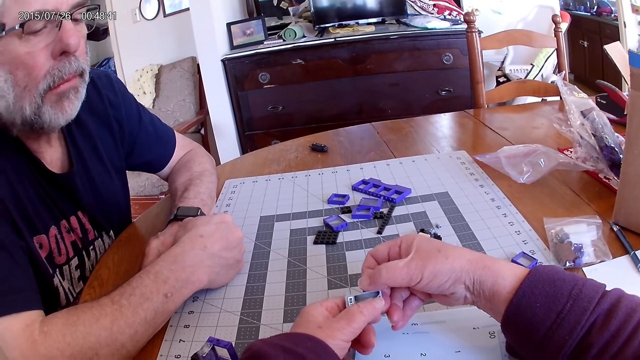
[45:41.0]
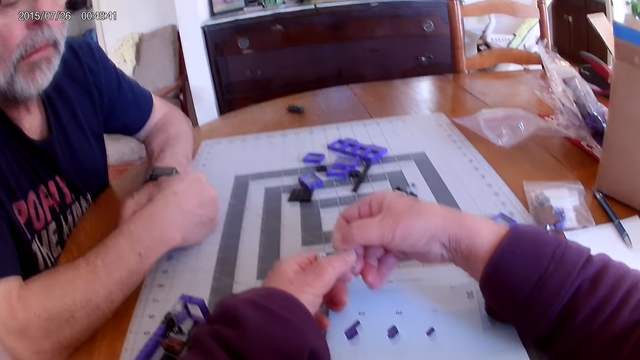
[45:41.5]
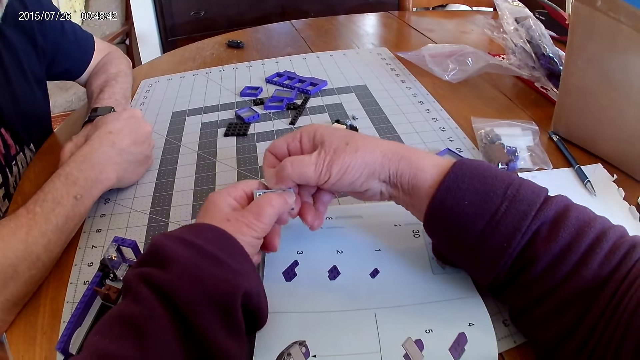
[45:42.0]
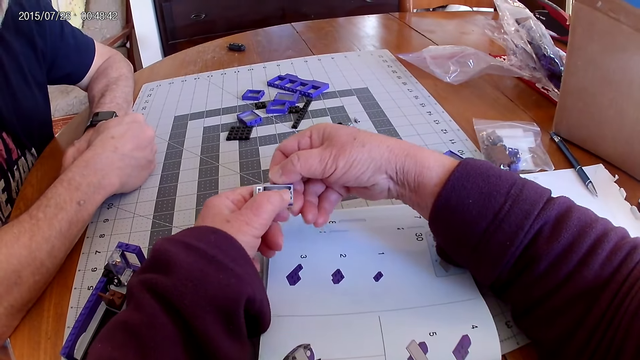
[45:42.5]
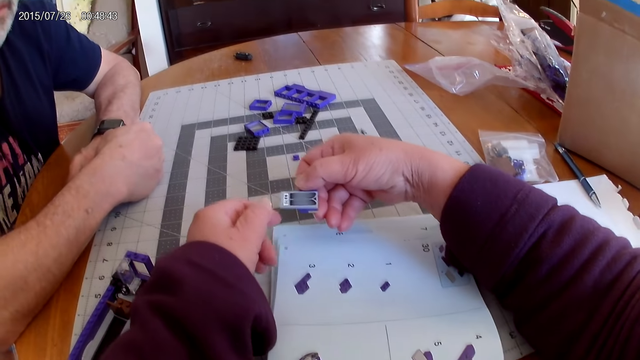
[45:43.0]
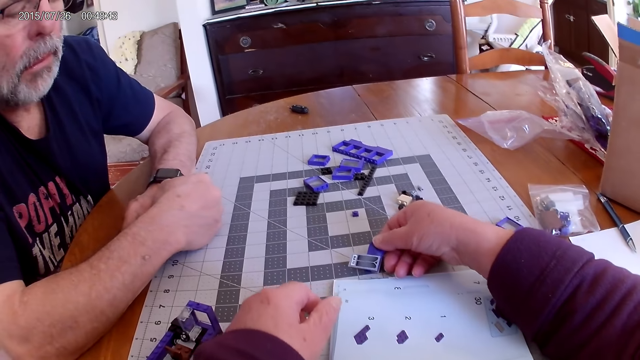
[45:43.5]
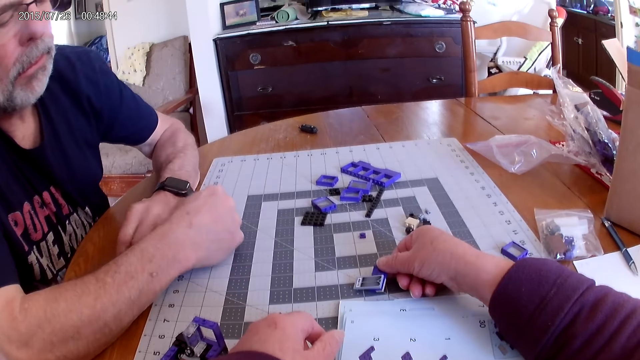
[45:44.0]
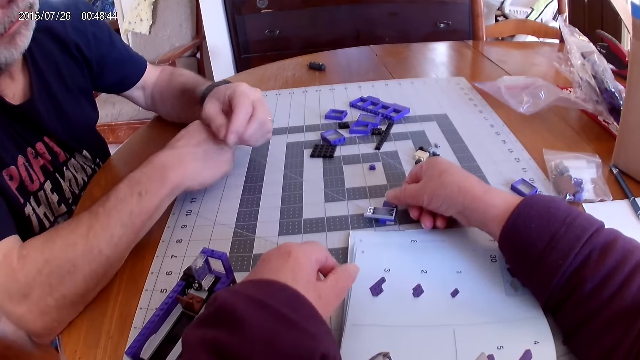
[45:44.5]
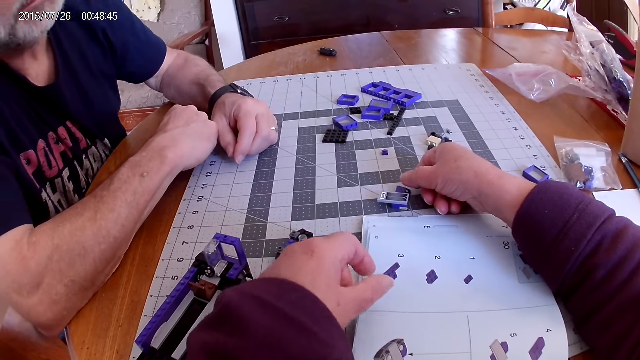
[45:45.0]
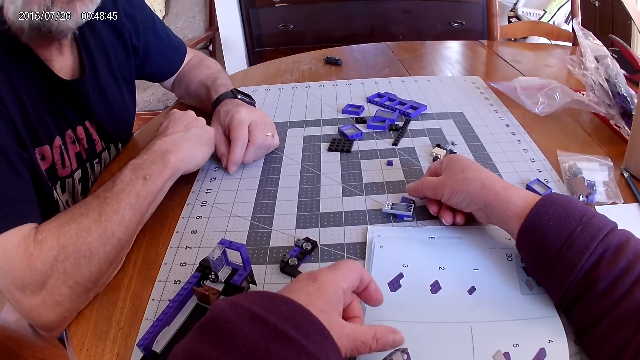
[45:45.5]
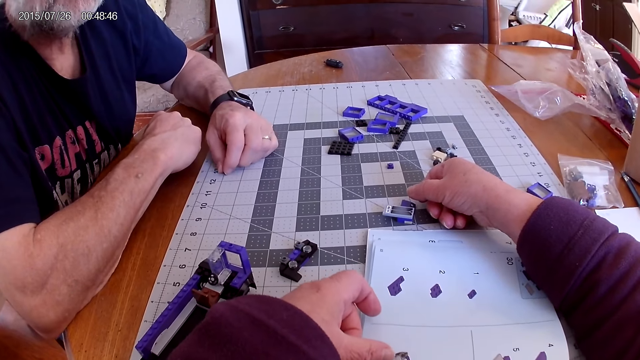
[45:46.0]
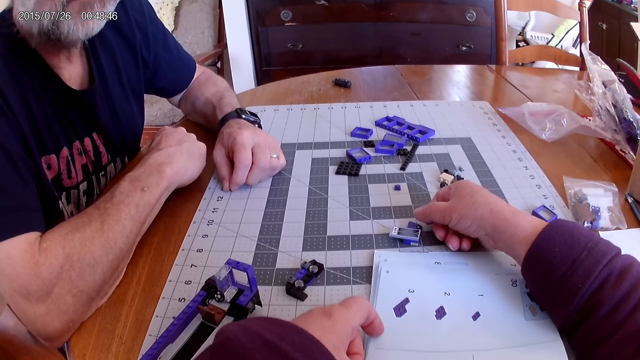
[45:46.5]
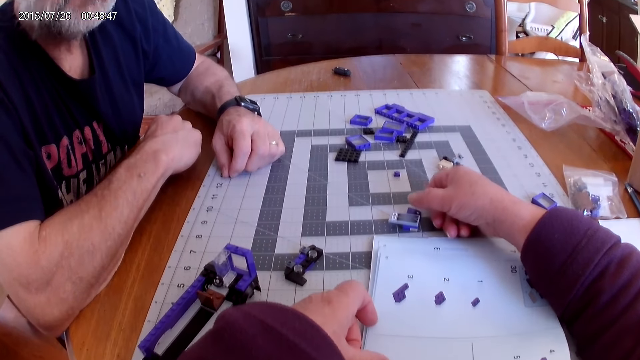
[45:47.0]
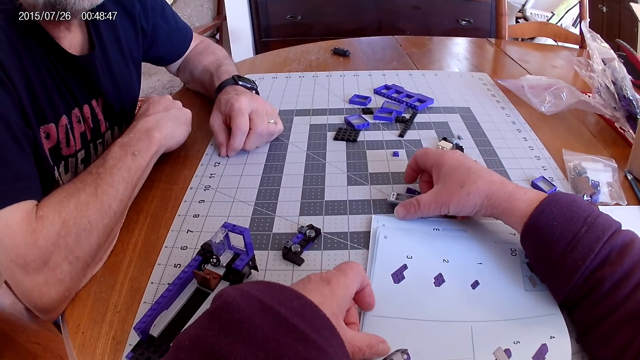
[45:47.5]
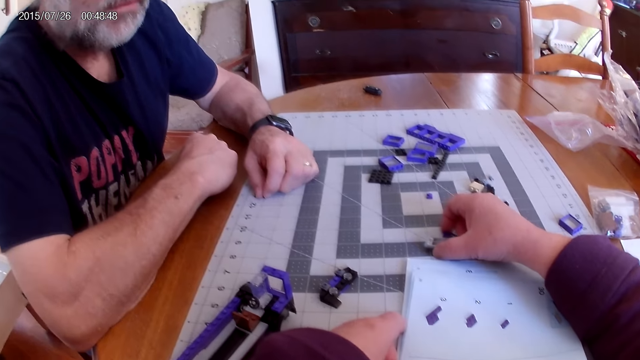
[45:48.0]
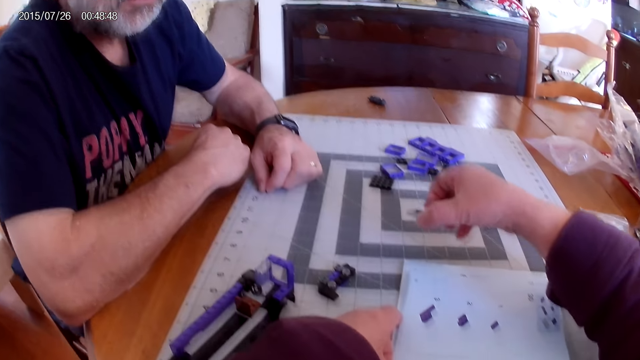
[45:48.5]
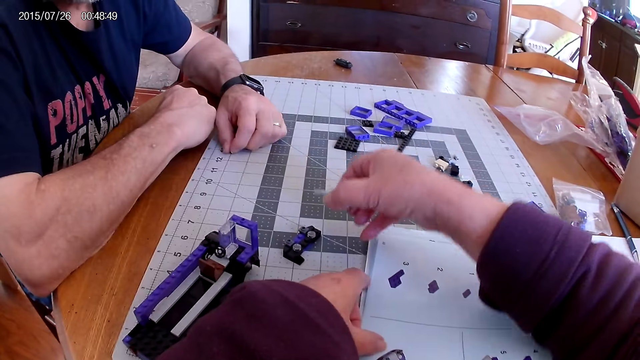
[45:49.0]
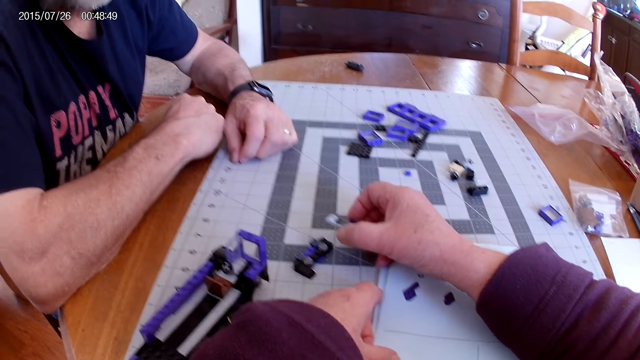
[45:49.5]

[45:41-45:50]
The camera wearer puts pieces of Lego on the table. A man moves hands. The camera wearer looks around. They look at the manual. They pick pieces of Lego on the table.

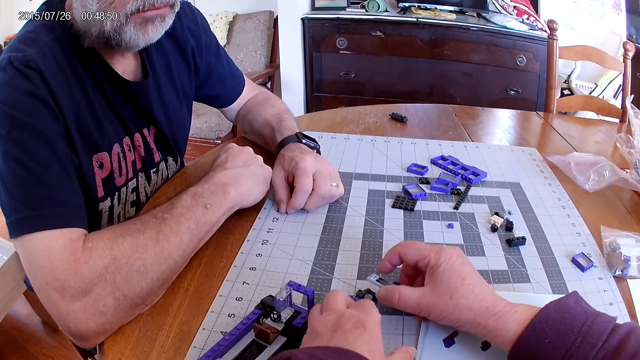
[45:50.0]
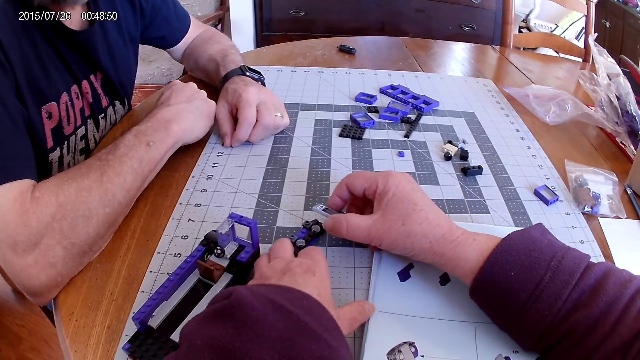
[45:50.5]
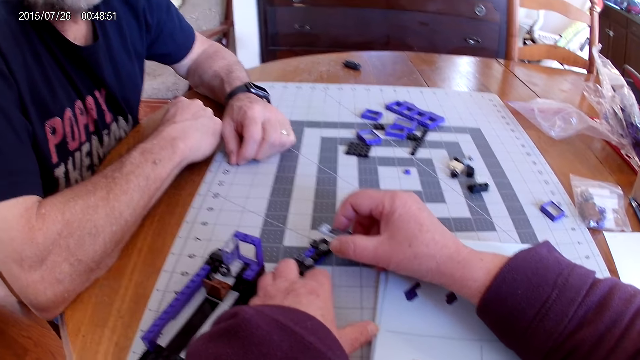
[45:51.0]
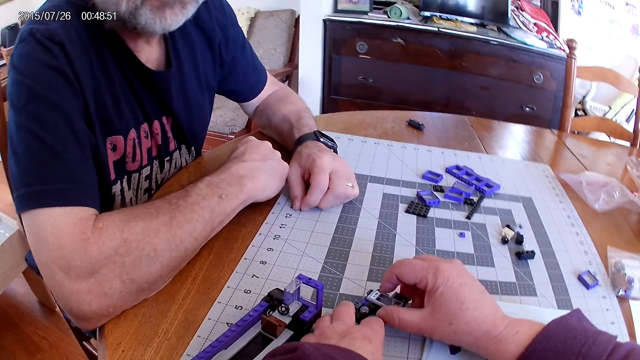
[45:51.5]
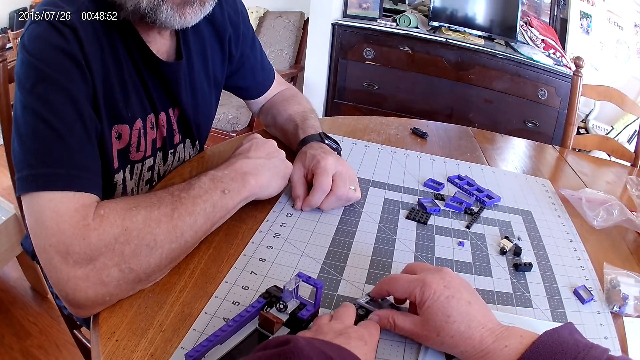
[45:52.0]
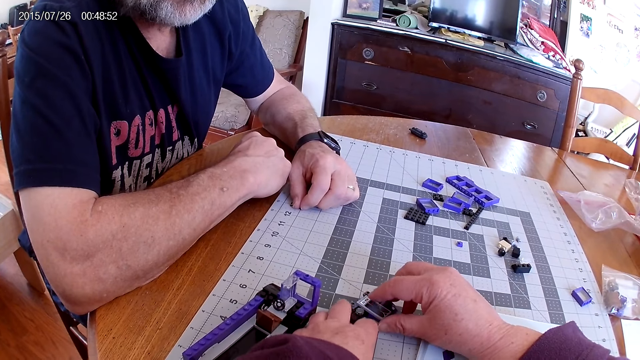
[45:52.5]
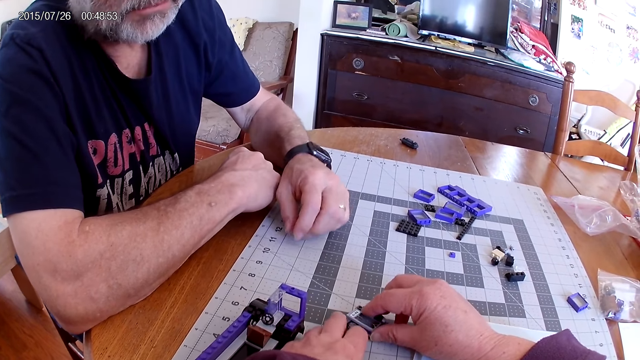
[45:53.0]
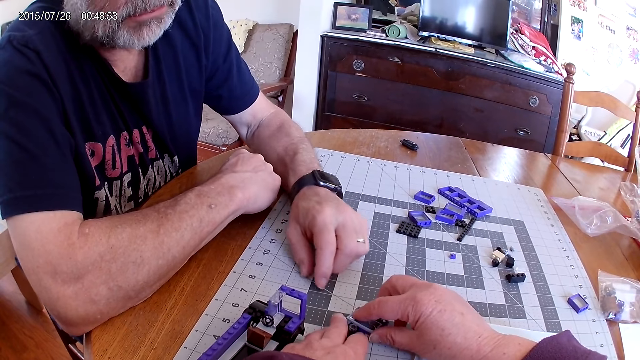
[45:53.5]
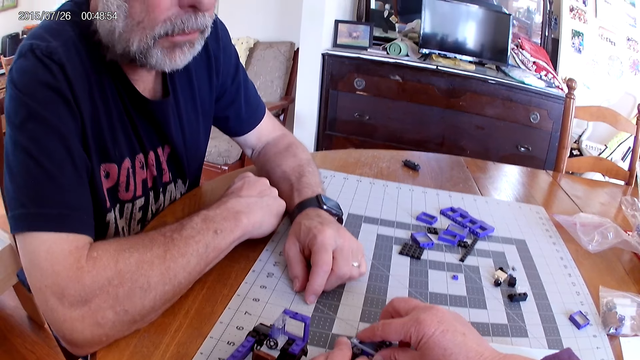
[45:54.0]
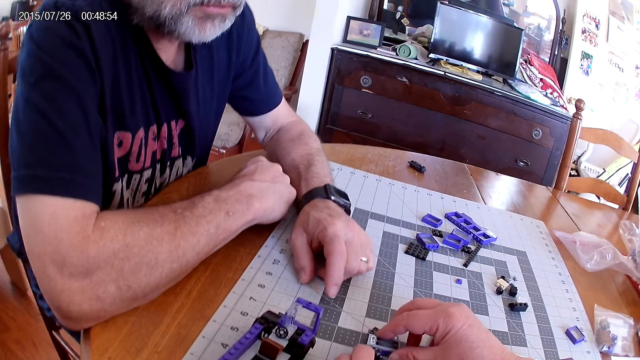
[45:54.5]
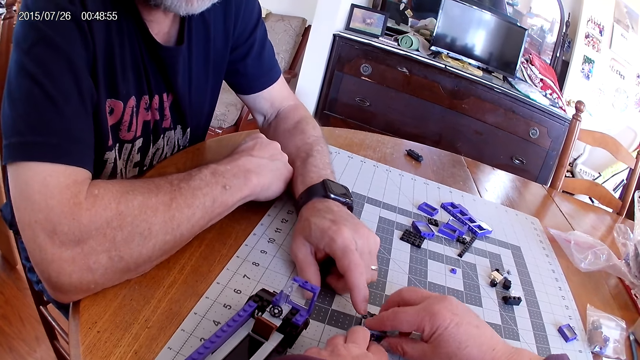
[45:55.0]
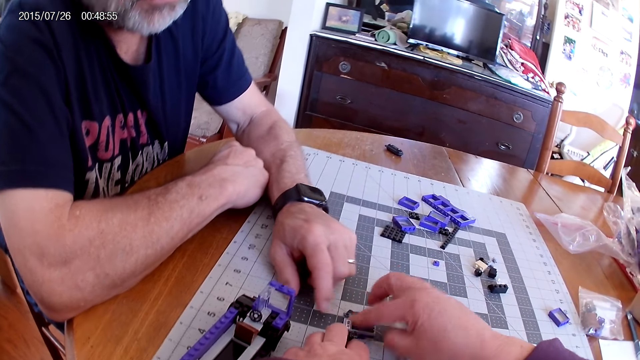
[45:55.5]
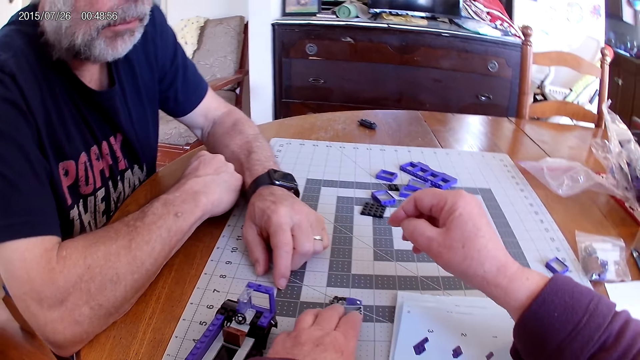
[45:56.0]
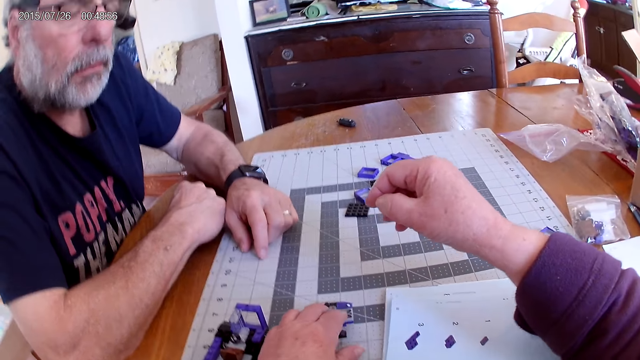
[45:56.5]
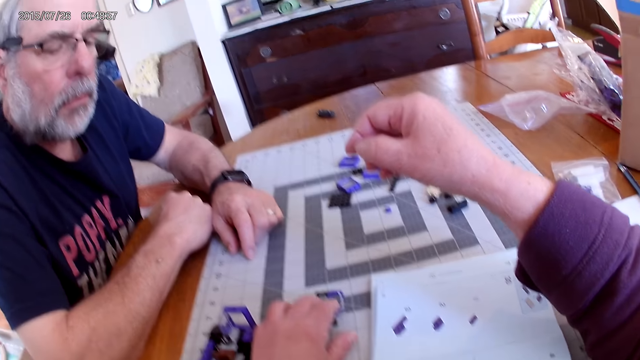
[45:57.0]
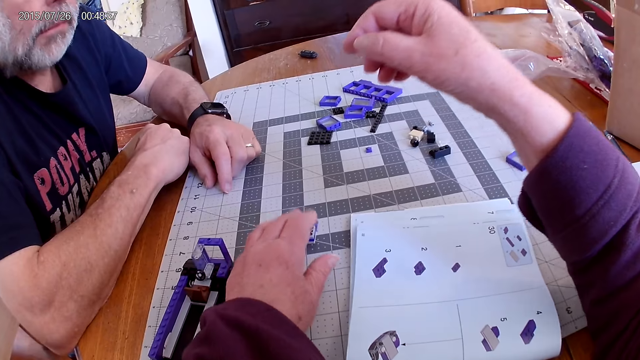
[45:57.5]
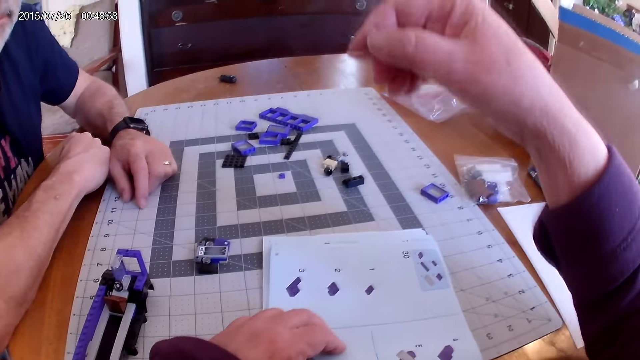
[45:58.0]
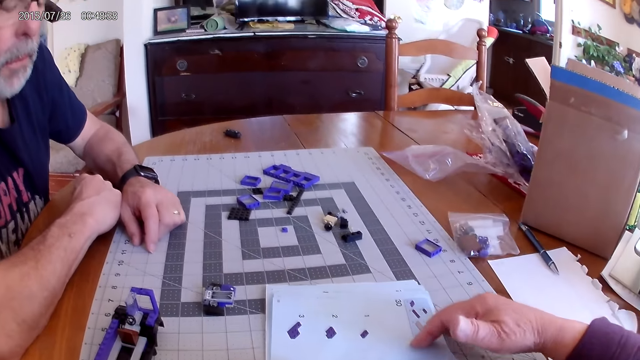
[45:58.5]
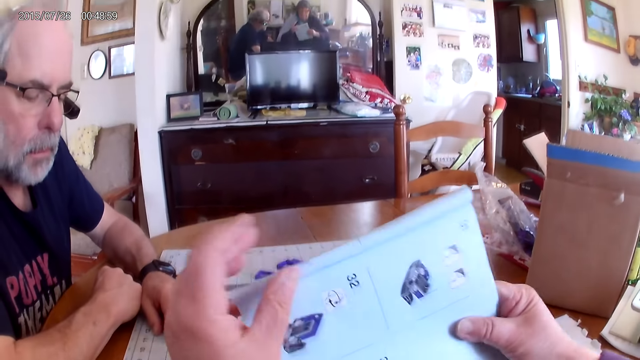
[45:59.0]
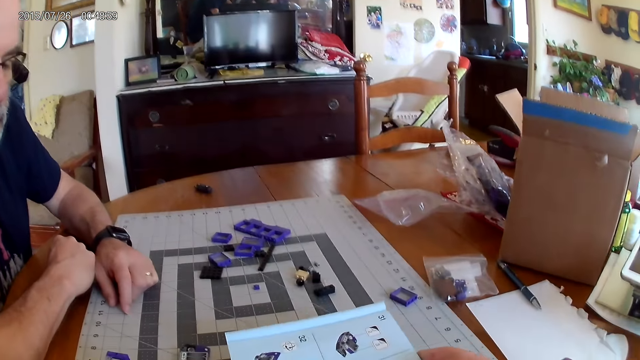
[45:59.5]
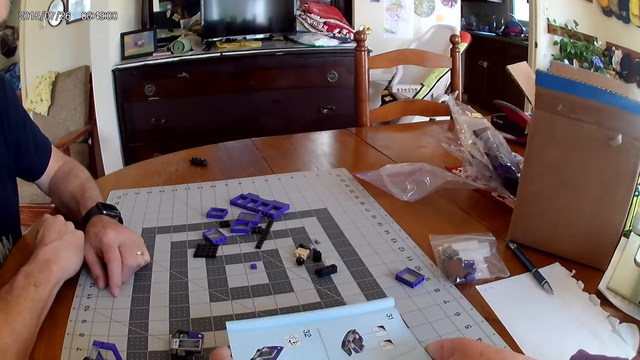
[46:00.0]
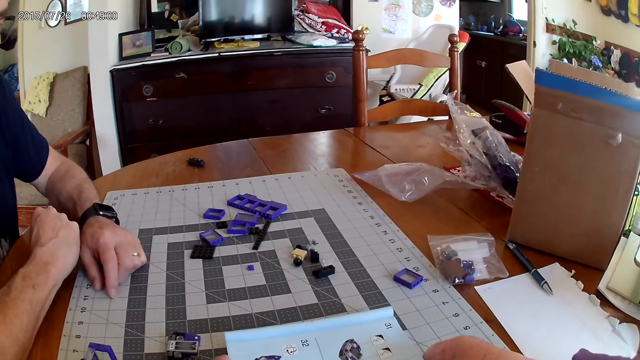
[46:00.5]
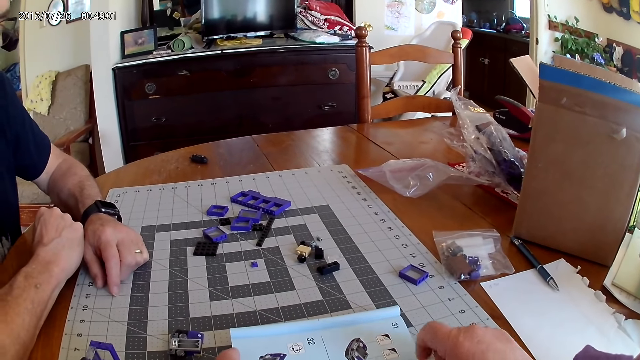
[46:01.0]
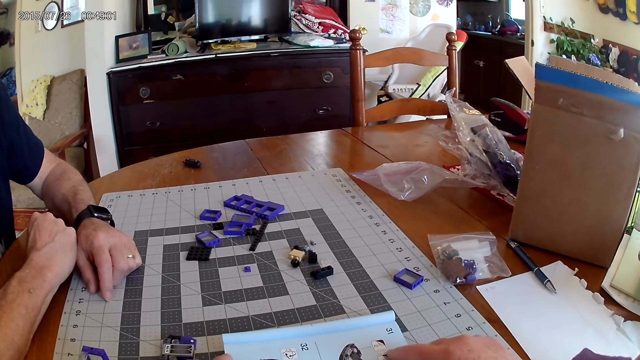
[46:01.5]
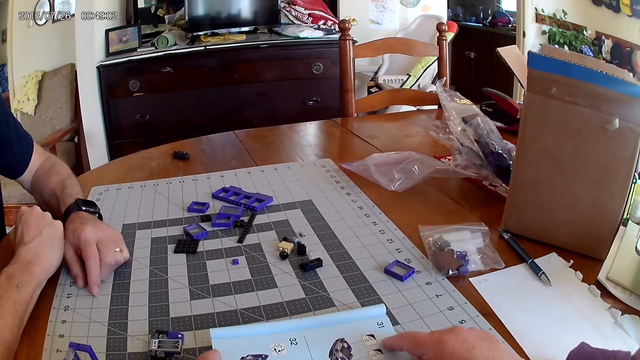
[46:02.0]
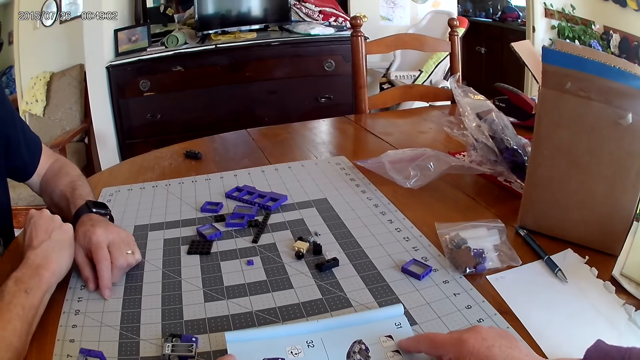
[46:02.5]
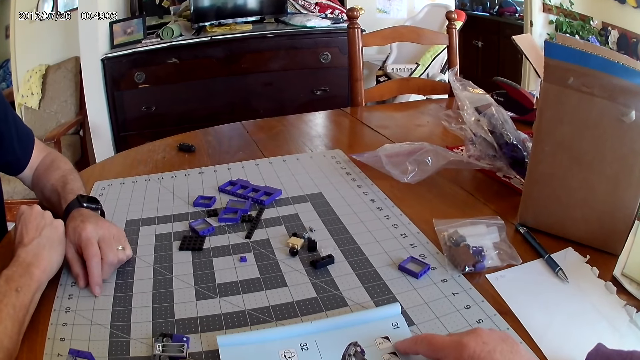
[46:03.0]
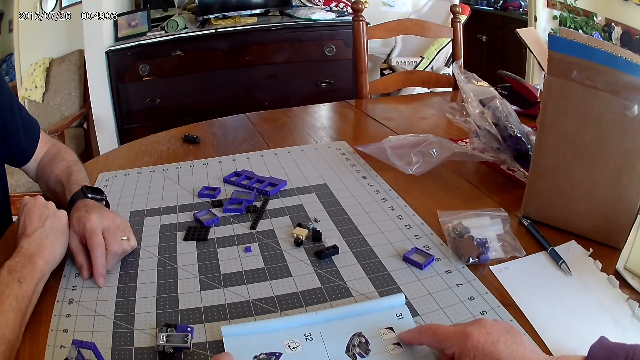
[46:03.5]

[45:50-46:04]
The camera wearer looks around. They fix pieces of Lego. A man moves a hand. The man uses gestures. The camera wearer moves hands. They turn a book or manual on the table. They look around. They look at the manual.
